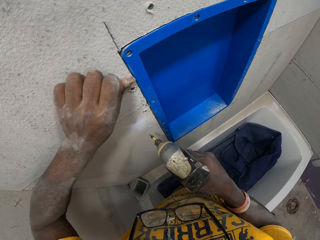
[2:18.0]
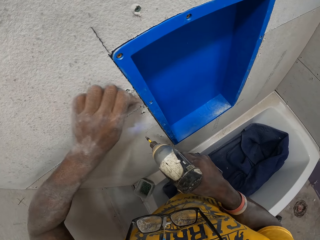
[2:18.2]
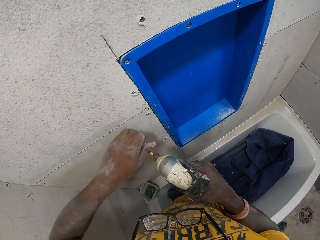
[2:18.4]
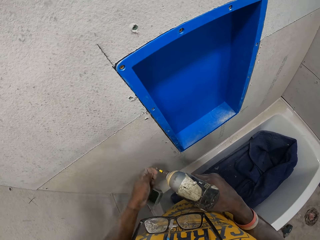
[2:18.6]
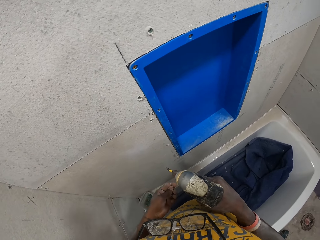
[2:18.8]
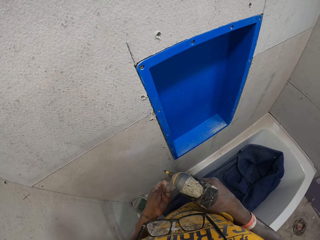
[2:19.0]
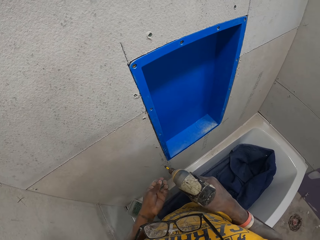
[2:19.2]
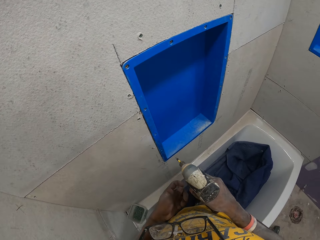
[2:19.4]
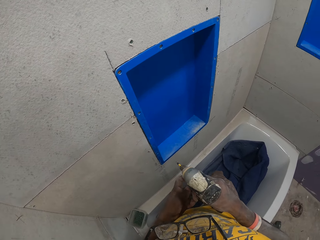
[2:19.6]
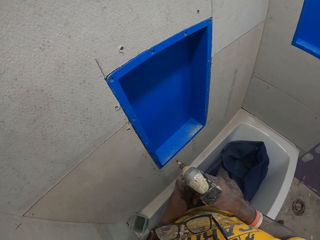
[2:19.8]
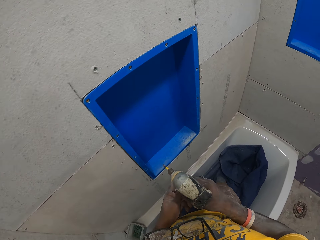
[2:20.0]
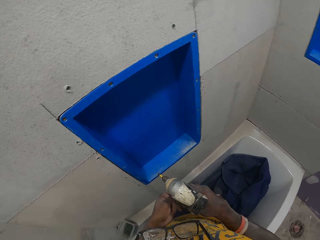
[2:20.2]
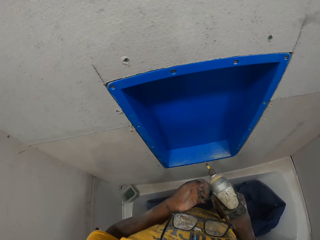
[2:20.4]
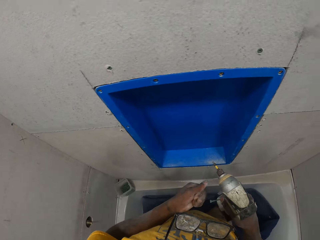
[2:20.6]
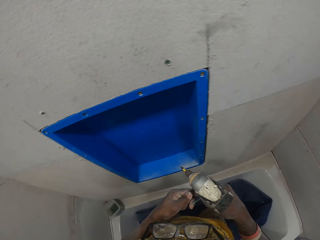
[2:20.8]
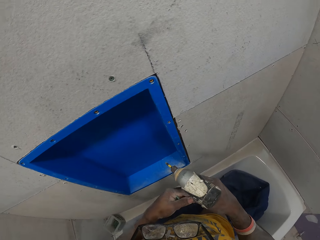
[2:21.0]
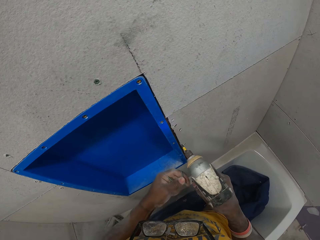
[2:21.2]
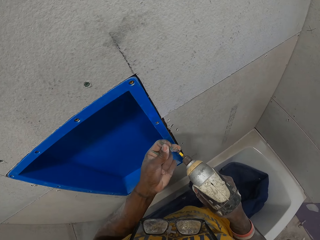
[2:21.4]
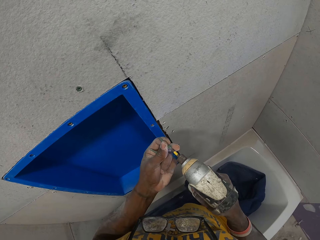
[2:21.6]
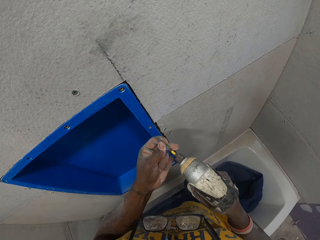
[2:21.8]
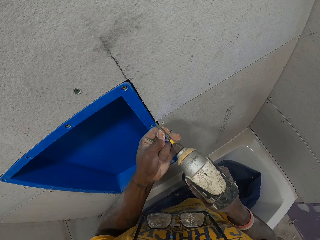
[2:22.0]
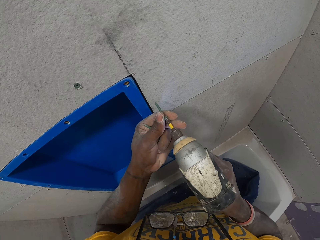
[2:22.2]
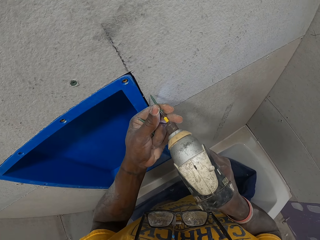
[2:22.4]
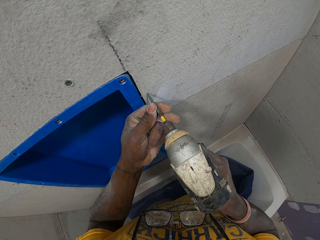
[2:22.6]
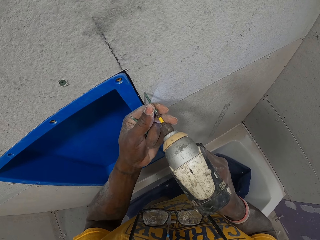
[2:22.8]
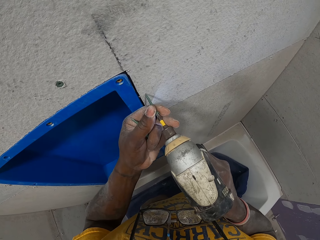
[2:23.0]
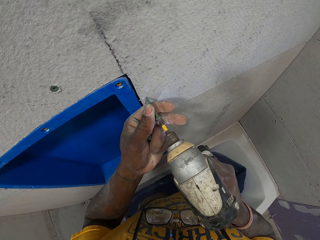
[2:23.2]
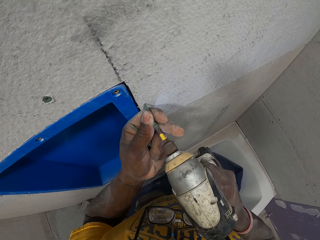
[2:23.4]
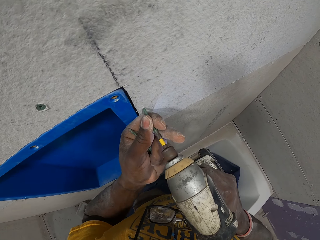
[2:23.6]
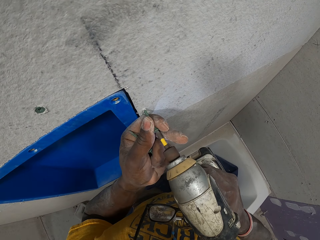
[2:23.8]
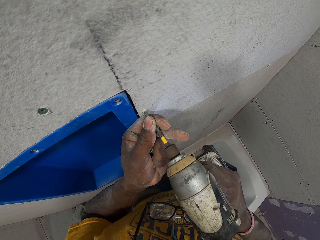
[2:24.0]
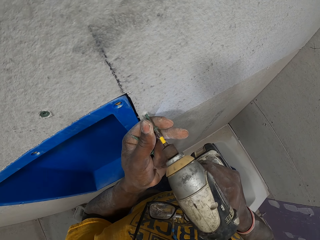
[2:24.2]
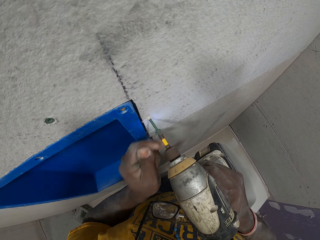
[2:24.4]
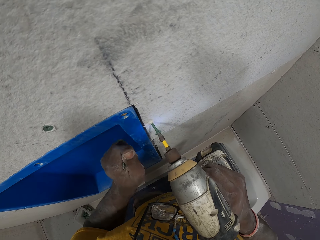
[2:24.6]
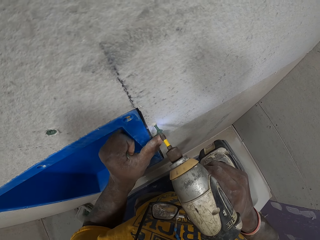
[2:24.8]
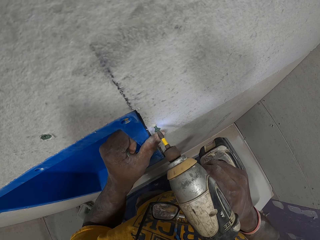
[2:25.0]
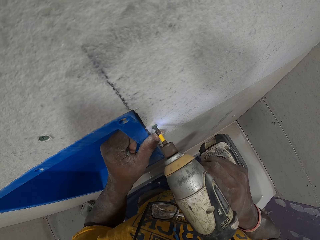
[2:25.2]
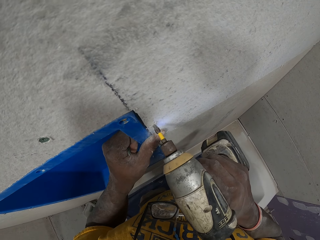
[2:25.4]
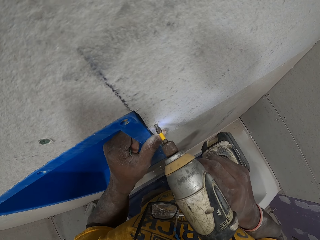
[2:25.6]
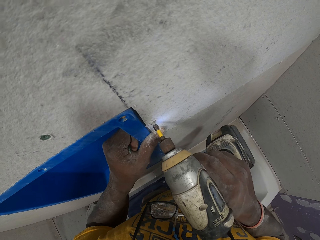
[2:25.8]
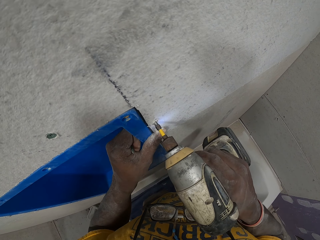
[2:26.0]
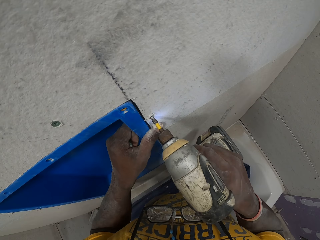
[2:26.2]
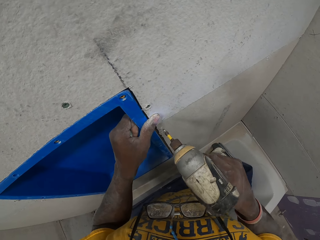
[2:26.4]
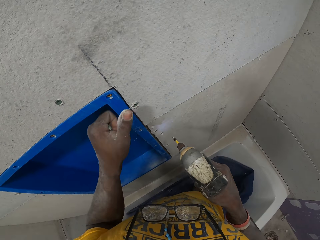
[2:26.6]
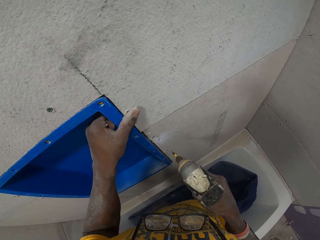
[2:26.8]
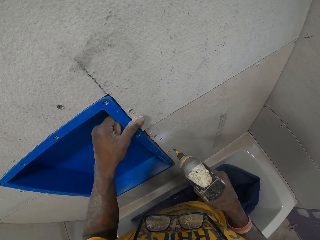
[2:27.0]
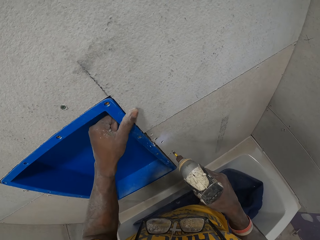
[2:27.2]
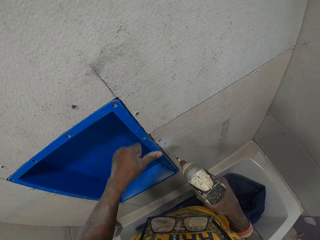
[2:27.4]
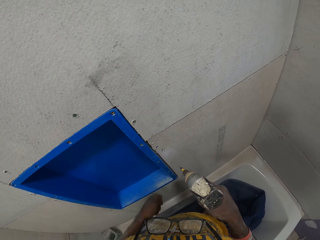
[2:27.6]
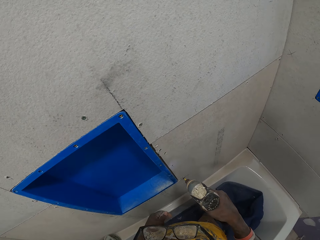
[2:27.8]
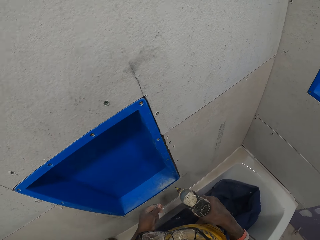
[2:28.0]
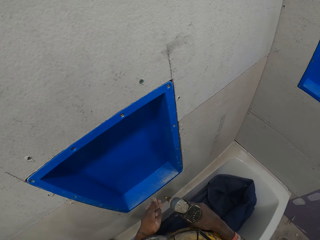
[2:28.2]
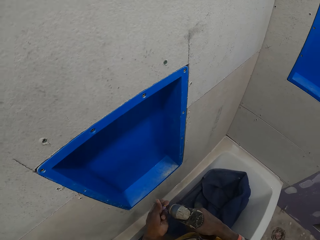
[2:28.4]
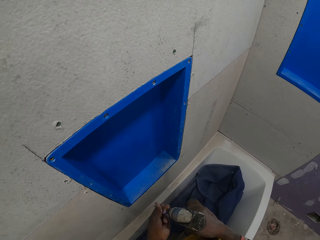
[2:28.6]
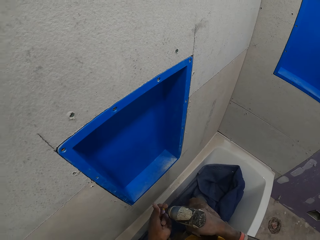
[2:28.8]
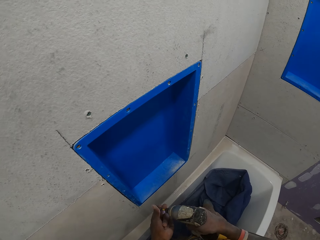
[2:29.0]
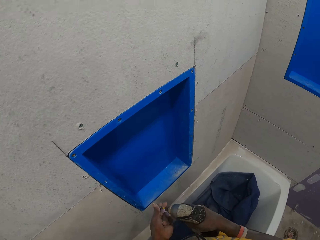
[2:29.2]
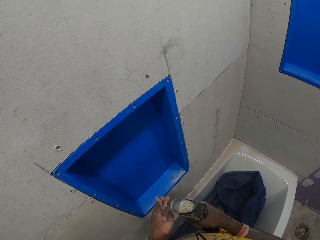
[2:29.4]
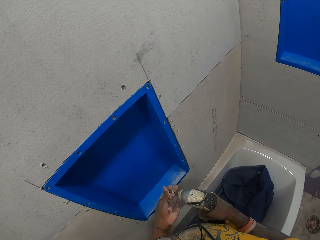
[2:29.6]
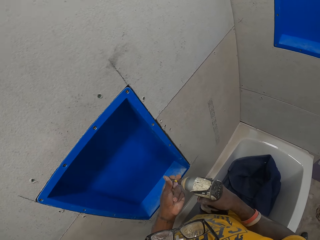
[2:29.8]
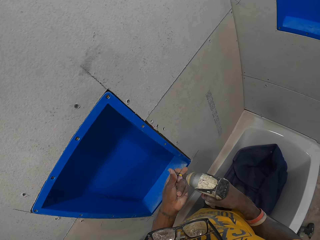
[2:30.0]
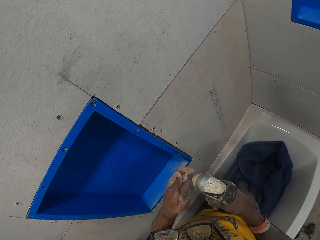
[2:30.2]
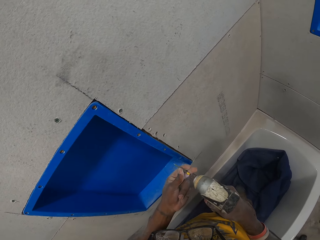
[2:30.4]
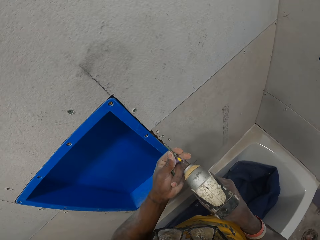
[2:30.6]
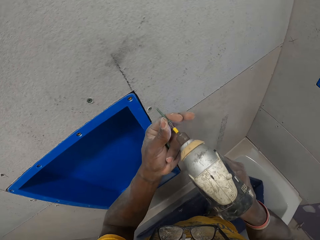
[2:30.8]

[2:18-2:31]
The camera wearer wipes off the drilled point with his left hand. He holds the drill bit. He fixes the drill bit on the drilling machine. He drills the screw on the slate sheet on the wall with the drill on his right hand. He wipes off the drilled point with his left hand. He fixes the drill bit on the drilling machine.

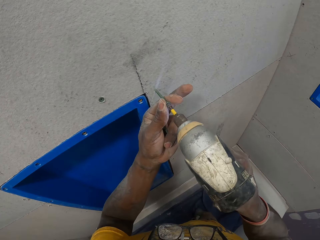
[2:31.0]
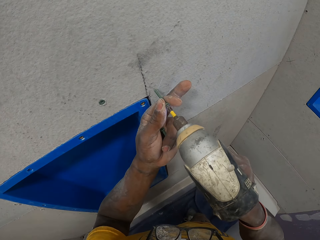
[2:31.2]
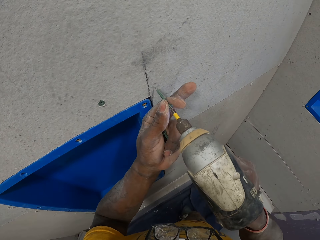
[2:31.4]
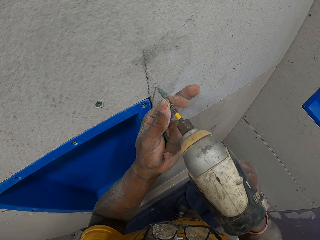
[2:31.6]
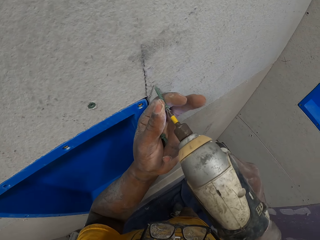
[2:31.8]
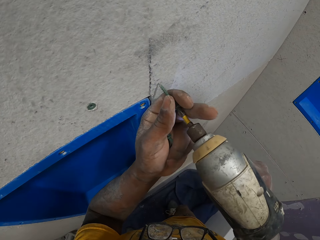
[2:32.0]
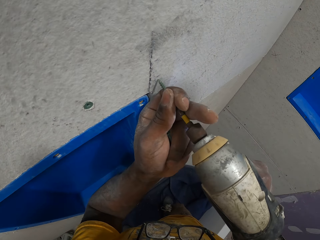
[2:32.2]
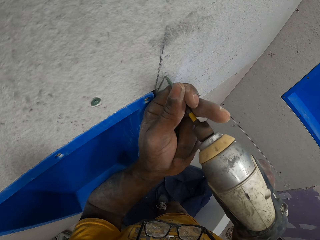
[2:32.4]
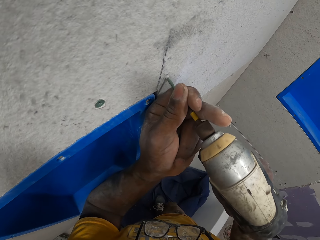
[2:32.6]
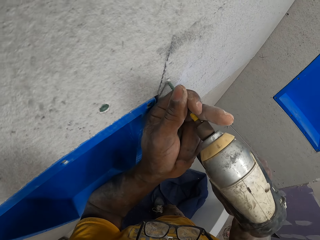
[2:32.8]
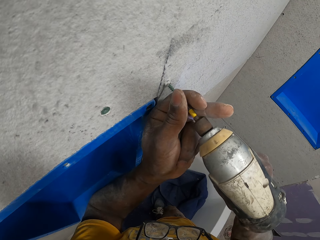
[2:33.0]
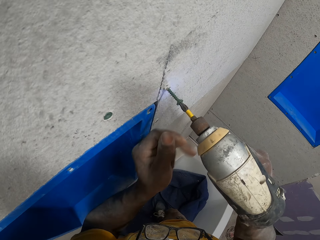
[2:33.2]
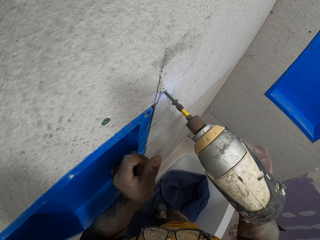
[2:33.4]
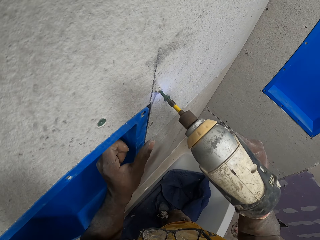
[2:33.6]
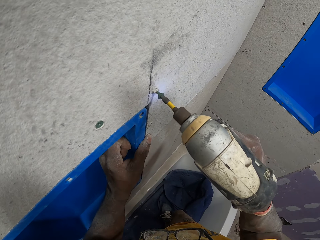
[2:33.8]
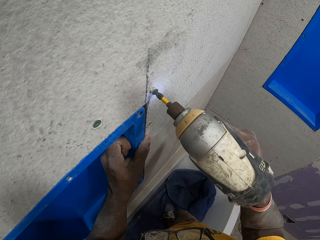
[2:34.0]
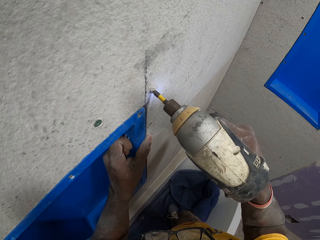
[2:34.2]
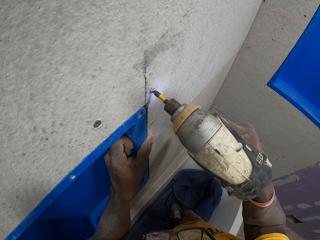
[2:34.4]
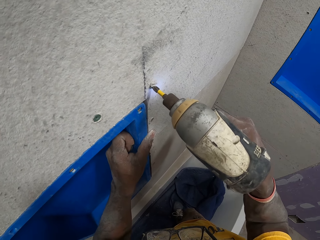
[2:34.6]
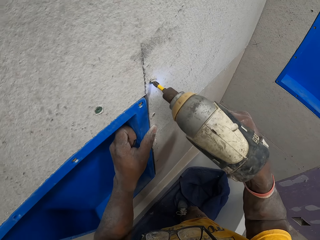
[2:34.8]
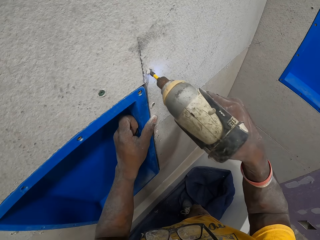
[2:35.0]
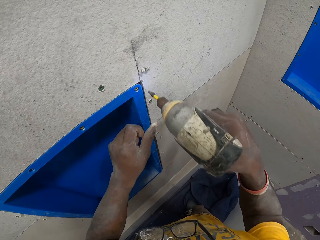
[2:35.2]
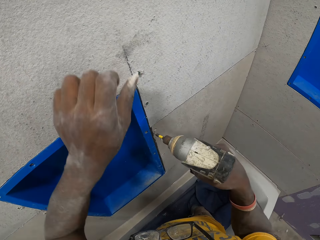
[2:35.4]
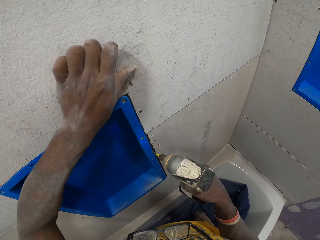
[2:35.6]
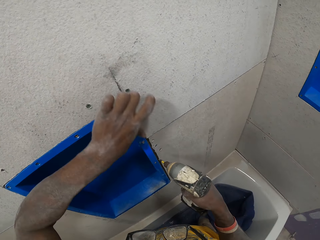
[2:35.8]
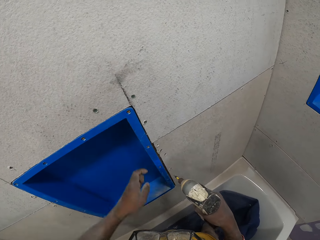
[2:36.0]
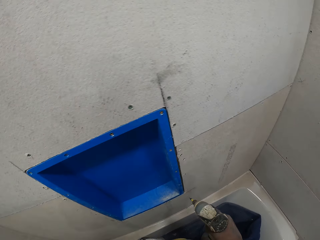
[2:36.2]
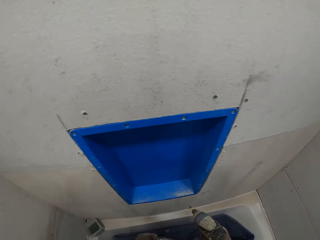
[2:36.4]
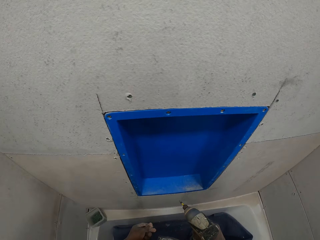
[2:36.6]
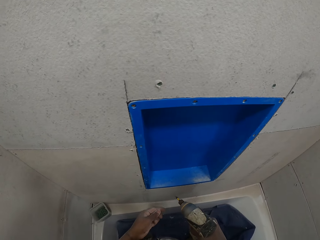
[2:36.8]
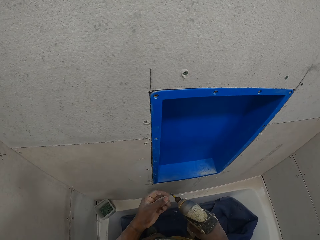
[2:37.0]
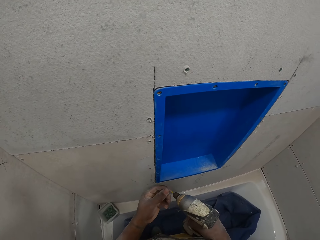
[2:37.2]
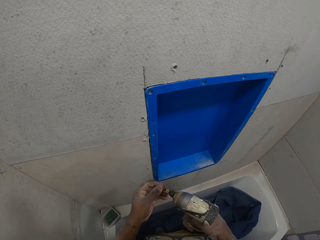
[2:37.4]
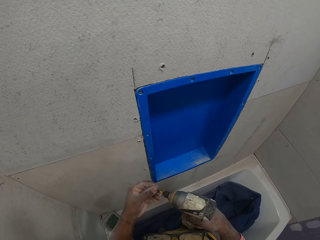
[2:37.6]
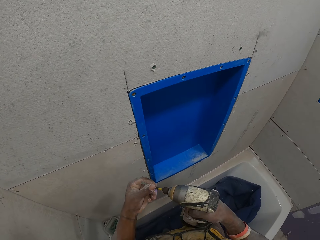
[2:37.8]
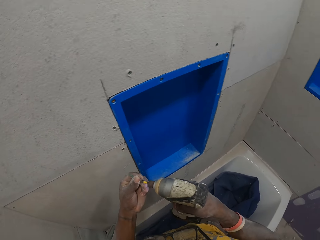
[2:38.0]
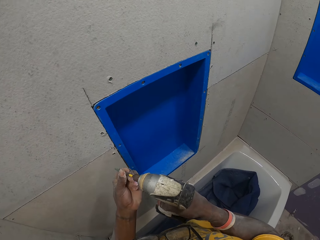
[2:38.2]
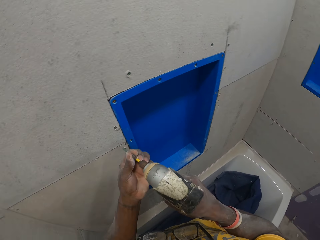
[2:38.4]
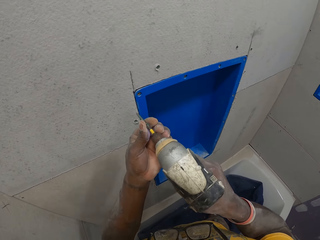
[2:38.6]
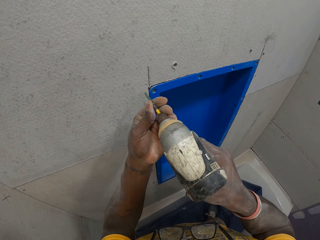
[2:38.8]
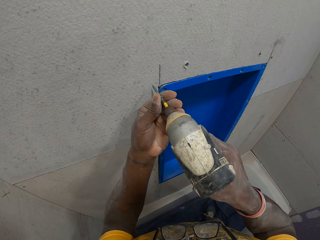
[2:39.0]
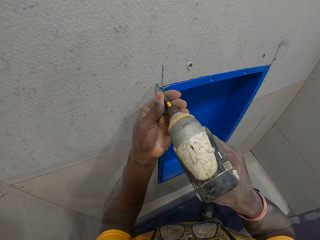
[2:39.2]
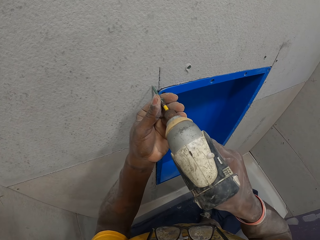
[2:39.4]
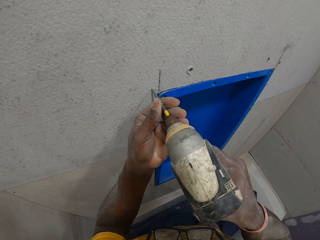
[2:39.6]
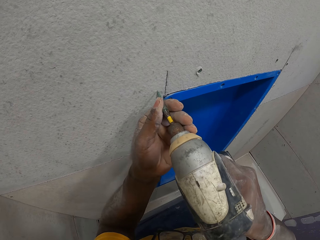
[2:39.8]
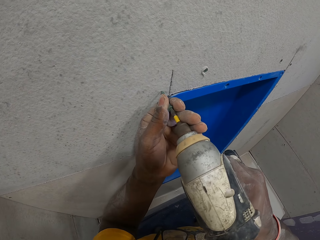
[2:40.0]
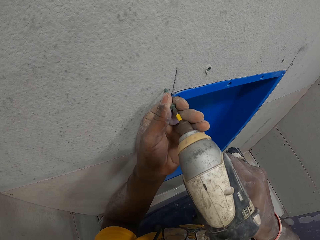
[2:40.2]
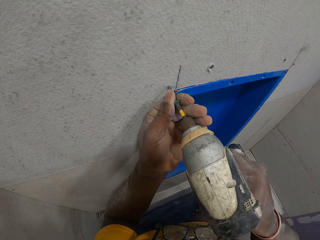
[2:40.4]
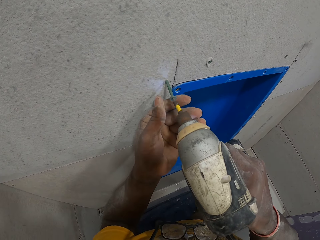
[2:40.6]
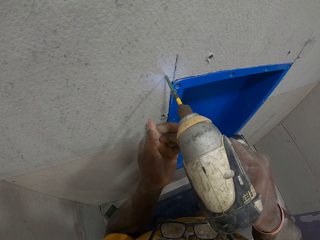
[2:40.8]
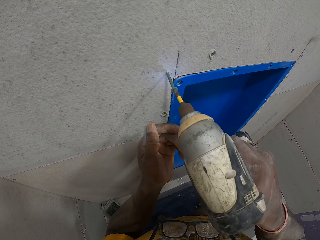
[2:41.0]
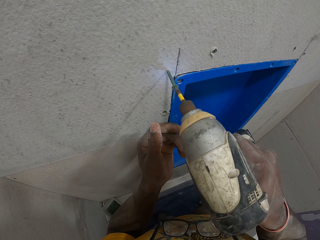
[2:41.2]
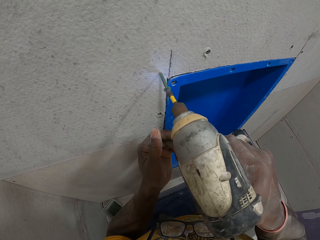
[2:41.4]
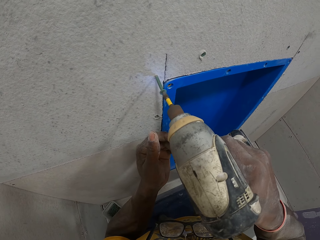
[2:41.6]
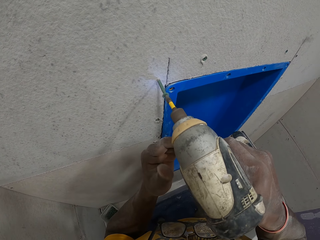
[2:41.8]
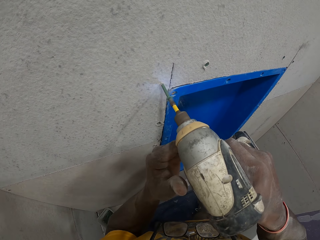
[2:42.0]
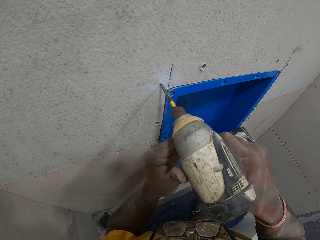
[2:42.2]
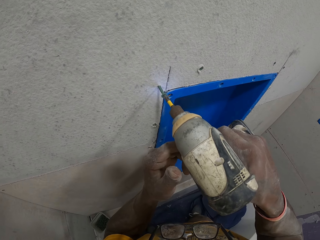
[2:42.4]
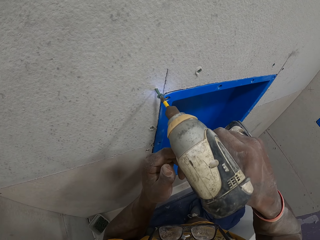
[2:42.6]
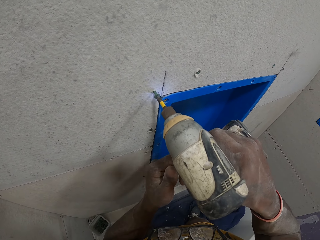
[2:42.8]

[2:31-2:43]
The camera wearer drills the screw on the slate sheet on the wall with the drill on his right hand. He wipes off the drilled point with his left hand. He fixes the drill bit on the drilling machine. He drills the screw on the slate sheet on the wall with the drill on his right hand.
